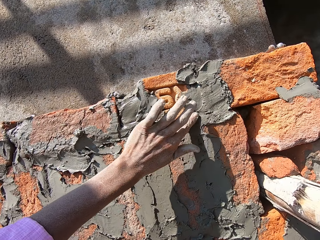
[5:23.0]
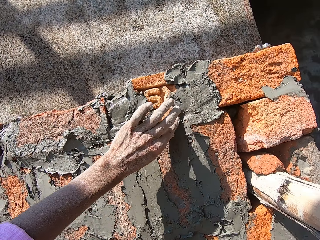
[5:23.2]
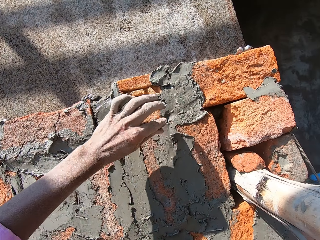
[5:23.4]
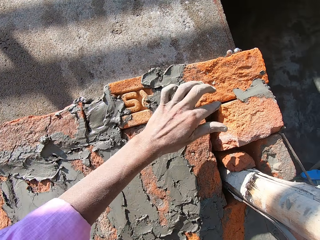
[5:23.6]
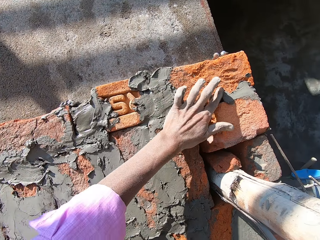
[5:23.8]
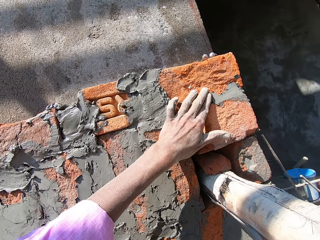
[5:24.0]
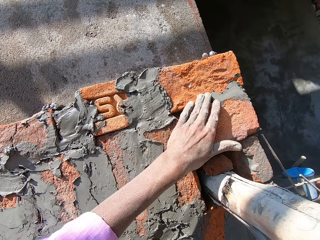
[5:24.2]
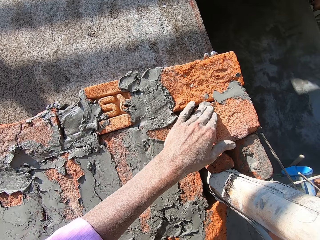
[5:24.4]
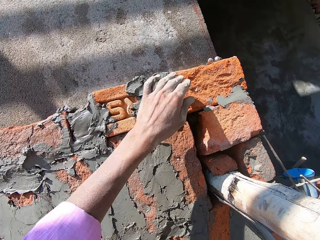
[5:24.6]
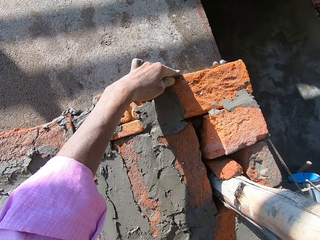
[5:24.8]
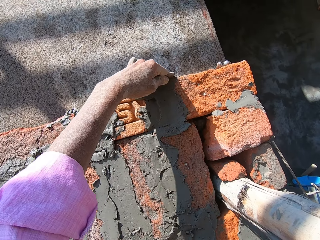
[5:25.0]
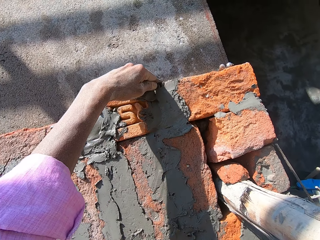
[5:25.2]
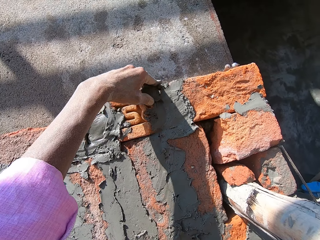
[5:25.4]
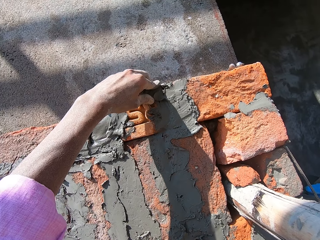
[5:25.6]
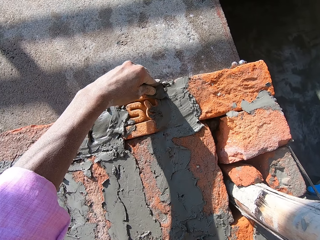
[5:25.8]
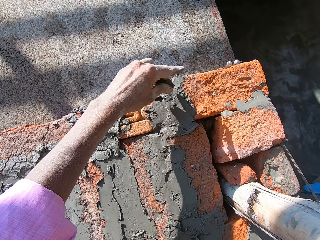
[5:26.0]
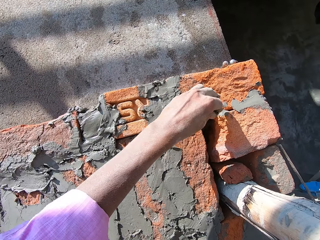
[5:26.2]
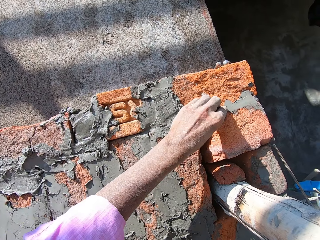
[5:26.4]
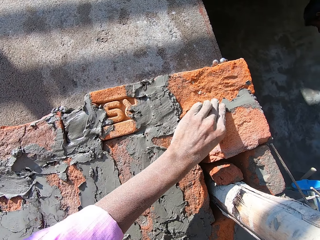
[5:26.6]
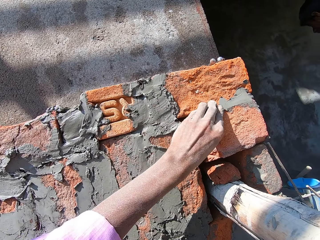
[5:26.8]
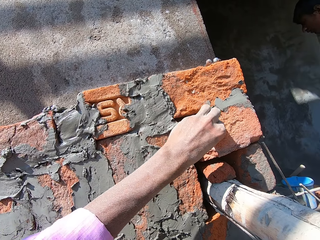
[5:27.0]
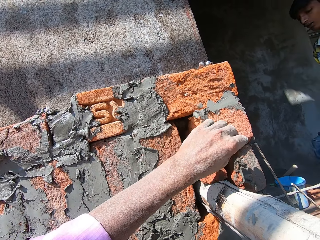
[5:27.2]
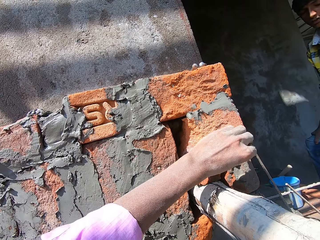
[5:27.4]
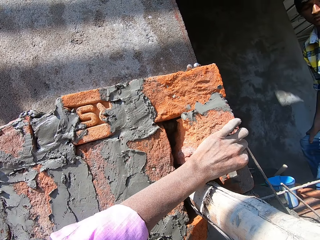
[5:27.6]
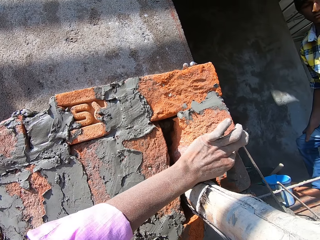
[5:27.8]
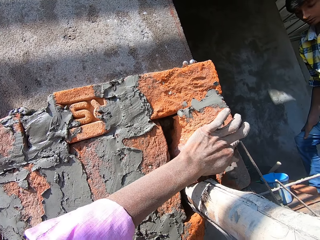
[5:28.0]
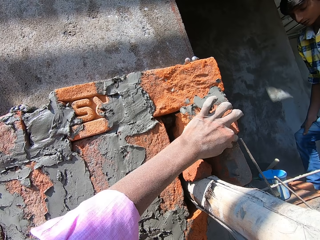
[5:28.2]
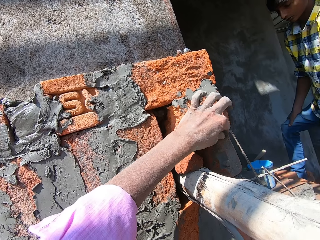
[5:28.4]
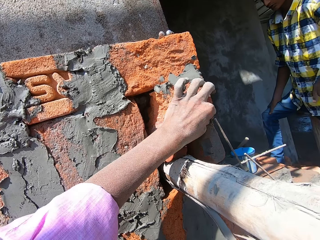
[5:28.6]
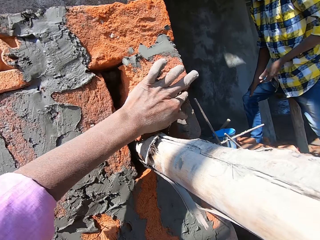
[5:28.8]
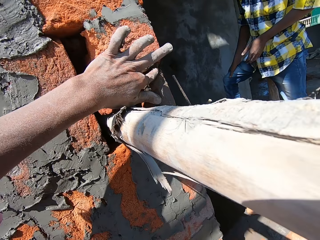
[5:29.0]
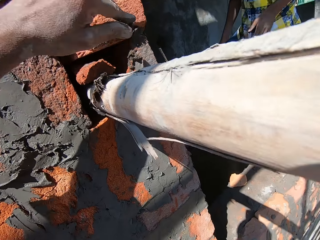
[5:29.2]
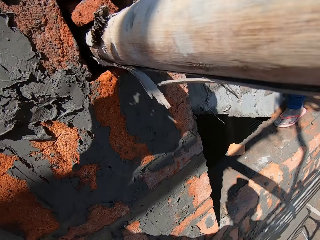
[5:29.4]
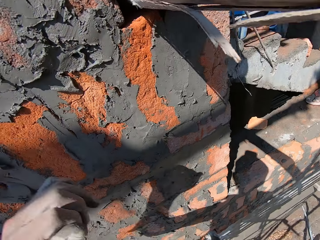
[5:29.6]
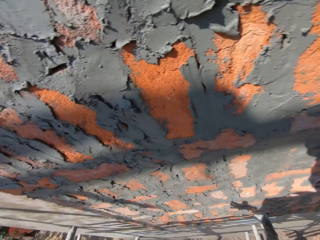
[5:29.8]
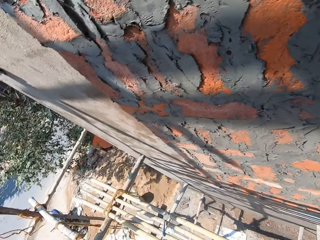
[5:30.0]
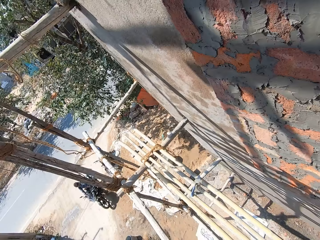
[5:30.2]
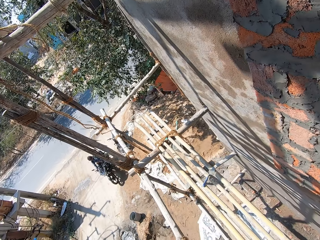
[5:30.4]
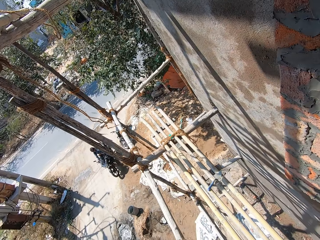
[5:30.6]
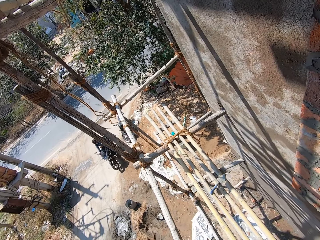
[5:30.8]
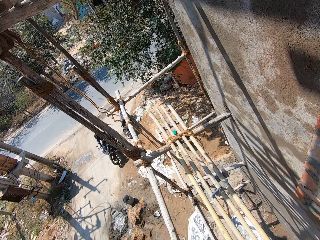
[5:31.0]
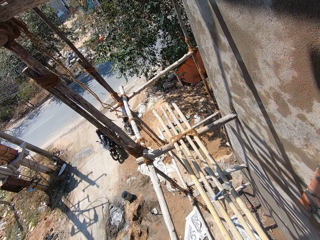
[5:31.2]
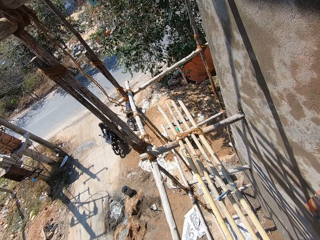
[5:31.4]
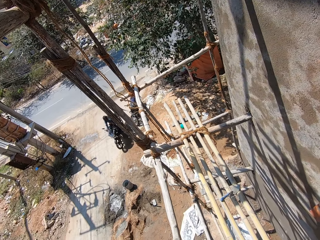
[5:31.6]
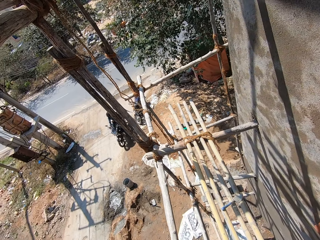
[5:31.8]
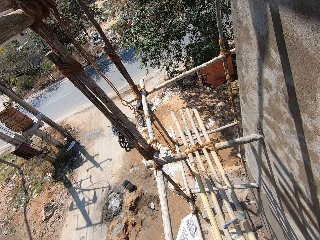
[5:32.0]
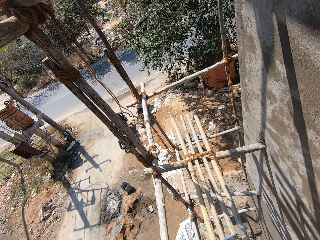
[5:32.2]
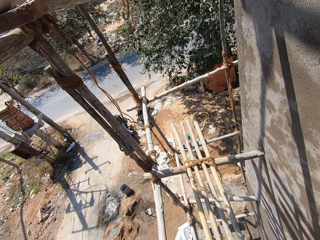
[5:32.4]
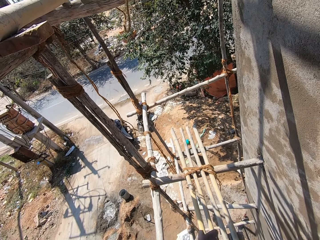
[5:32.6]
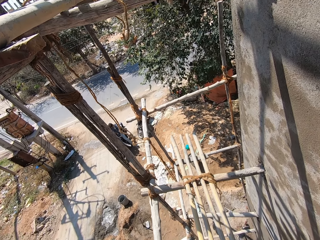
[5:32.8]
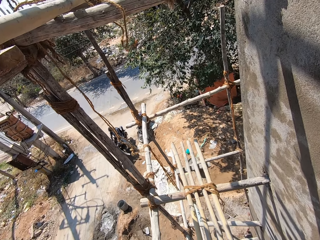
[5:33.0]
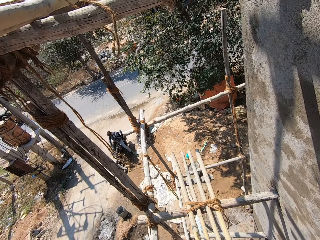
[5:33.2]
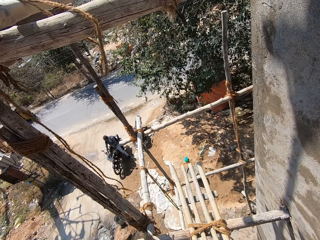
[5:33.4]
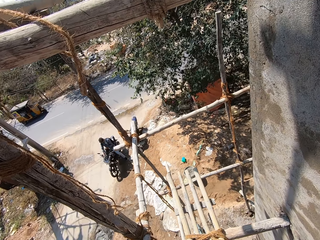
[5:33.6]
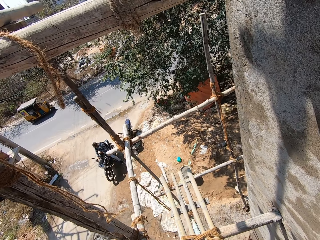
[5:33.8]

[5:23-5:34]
The camera wearer removes the cement from the bricks. They put the cement on the bricks. They remove the cement from the bricks. They put the cement on the bricks. They look around. They walk on the scaffold.

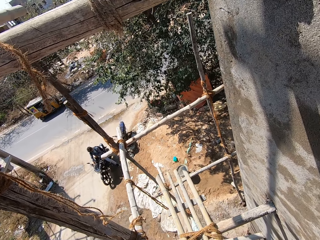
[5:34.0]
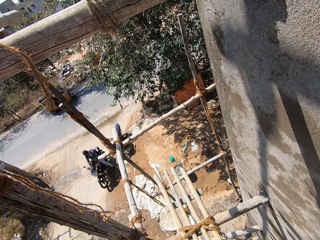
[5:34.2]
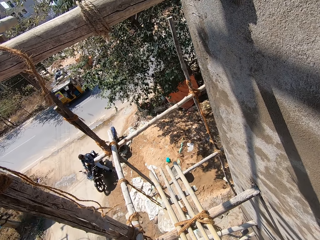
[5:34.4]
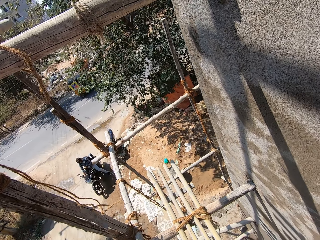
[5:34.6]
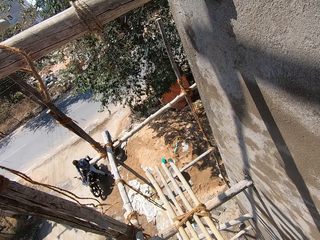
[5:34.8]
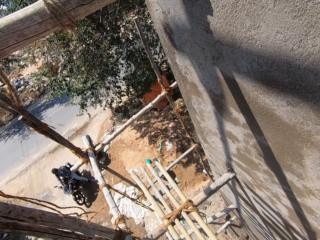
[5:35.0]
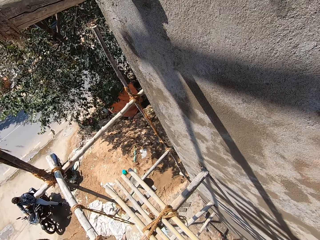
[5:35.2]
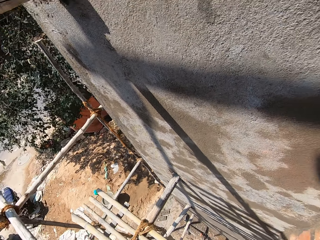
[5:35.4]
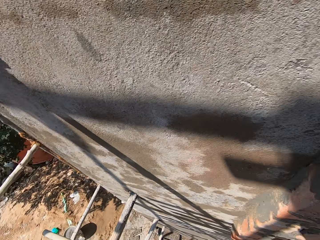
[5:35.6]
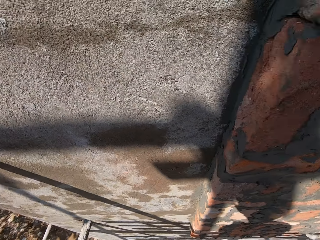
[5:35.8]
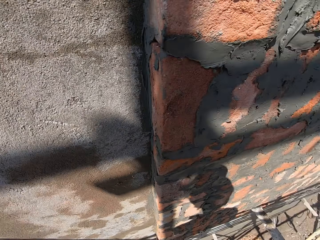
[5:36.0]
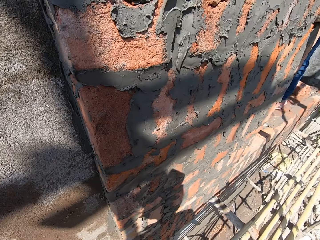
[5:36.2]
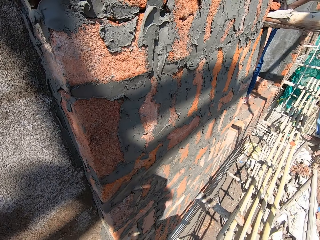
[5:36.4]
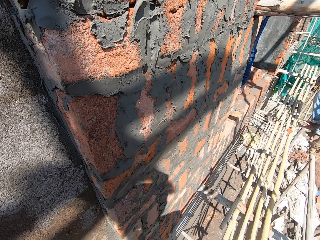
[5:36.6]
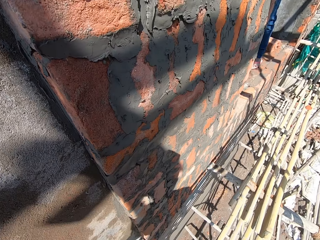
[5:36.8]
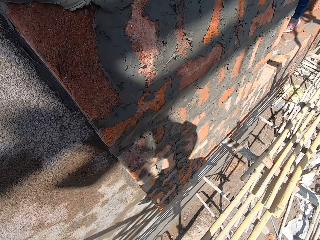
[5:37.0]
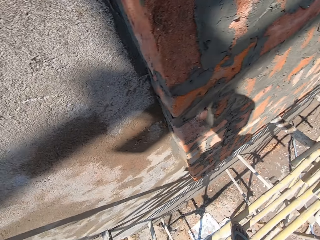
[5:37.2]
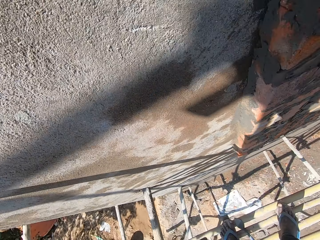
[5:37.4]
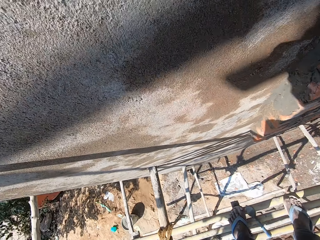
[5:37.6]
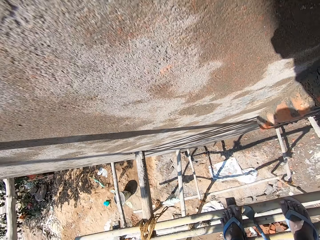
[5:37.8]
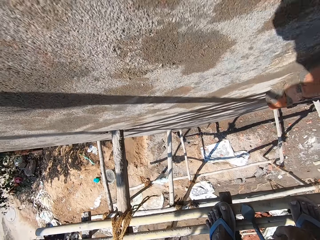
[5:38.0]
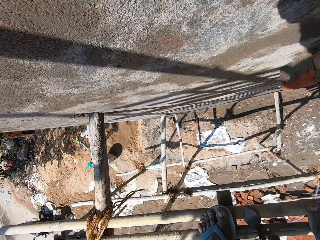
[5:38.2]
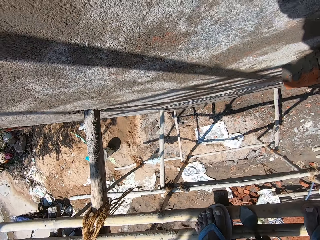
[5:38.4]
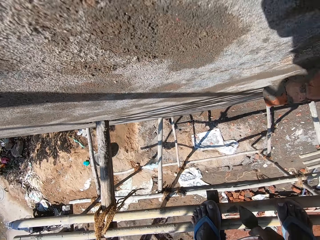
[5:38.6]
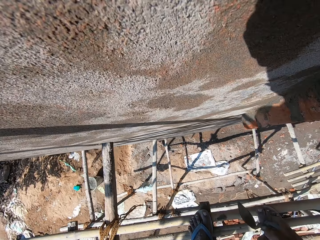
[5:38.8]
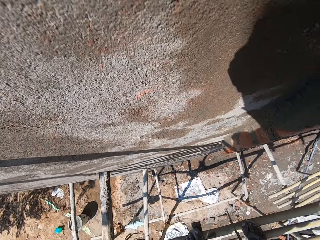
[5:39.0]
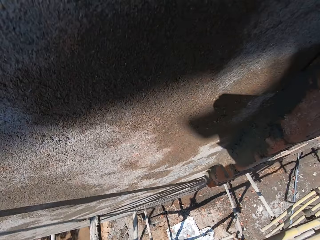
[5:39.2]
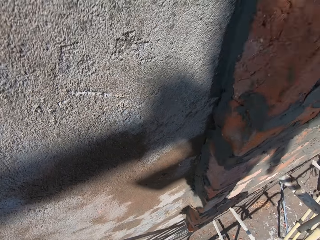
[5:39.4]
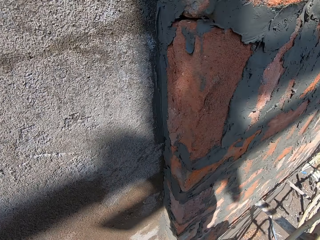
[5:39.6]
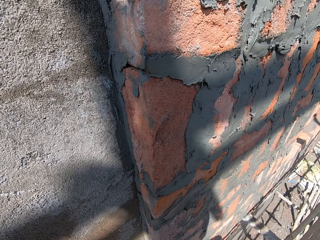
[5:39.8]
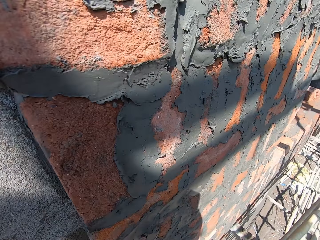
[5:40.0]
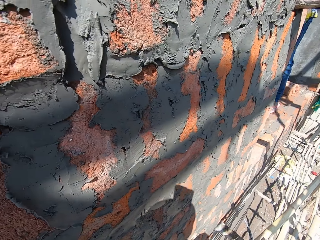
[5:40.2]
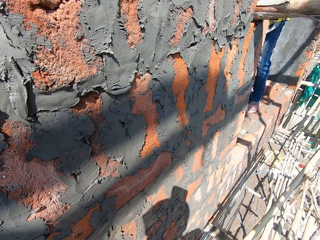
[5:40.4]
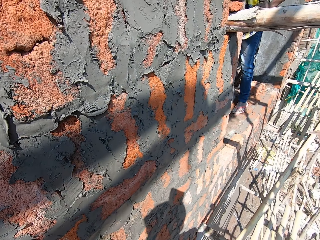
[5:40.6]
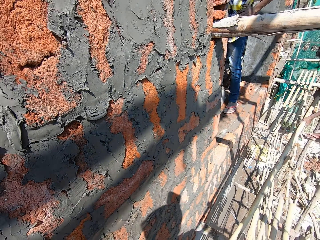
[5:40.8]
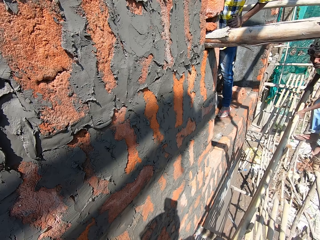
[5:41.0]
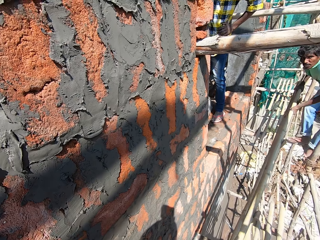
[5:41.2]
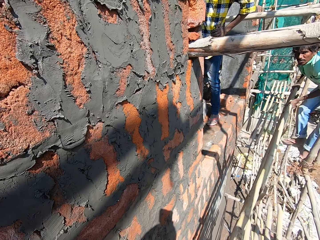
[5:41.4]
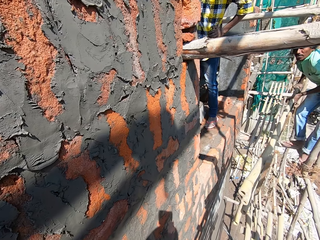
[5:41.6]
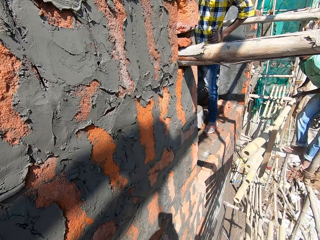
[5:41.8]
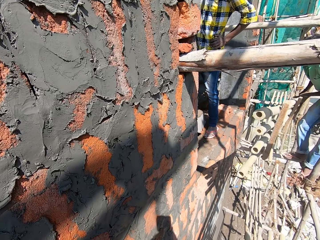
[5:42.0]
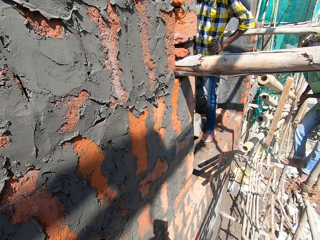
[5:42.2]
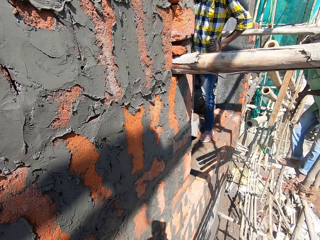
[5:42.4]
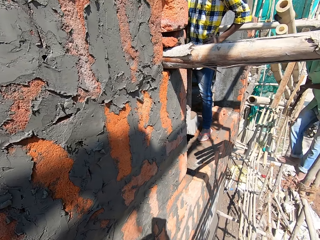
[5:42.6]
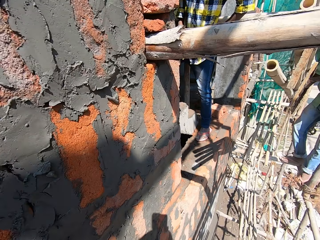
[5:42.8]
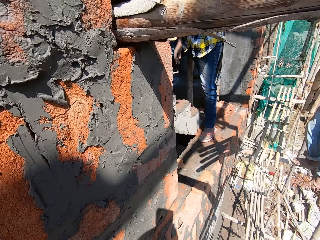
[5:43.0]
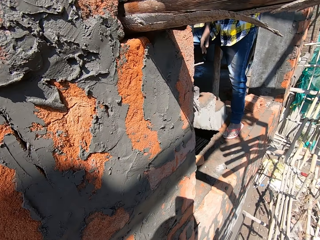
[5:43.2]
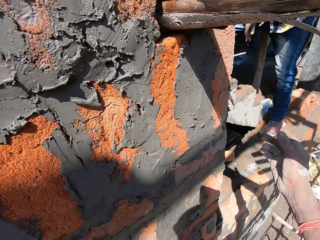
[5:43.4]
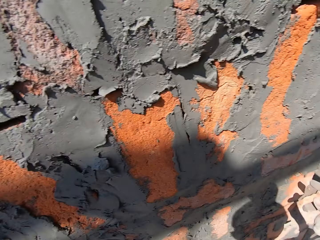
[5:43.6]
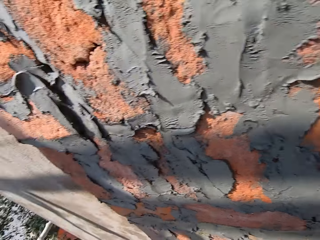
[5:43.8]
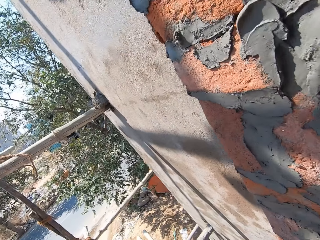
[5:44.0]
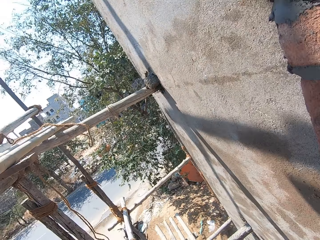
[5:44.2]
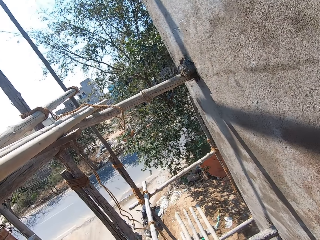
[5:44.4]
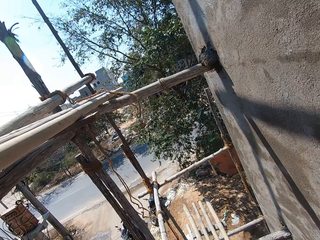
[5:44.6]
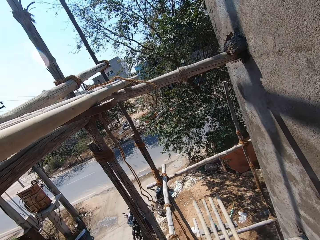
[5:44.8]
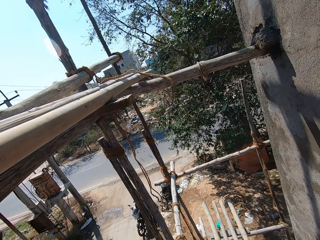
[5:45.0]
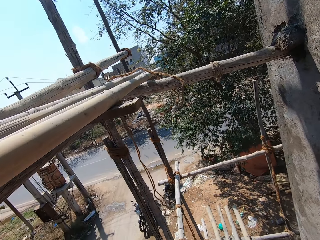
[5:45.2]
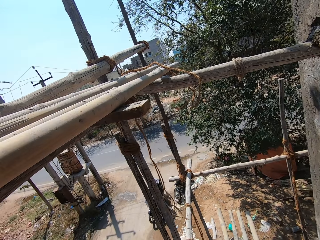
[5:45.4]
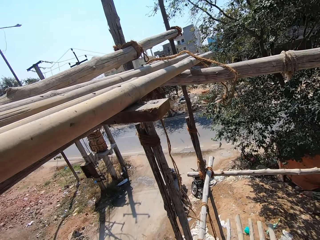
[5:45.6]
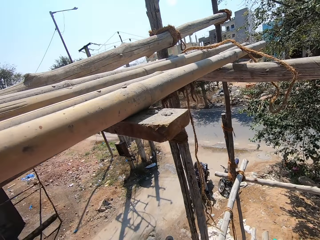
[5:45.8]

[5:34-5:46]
The camera wearer looks around. They pick up the trowel from the scaffold. They look around. They walk on the scaffold. They throw the trowel on the floor. They walk on the scaffold and look around.
